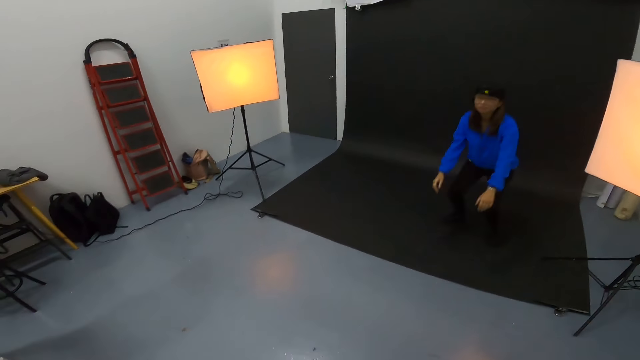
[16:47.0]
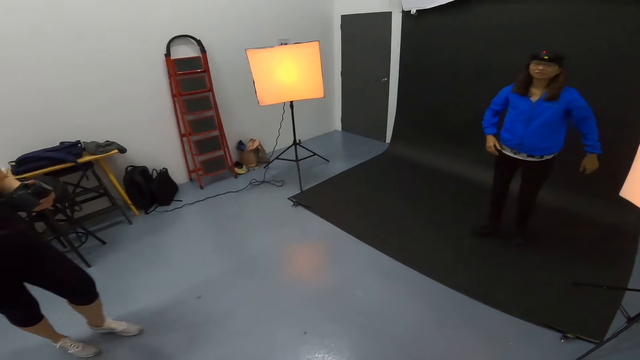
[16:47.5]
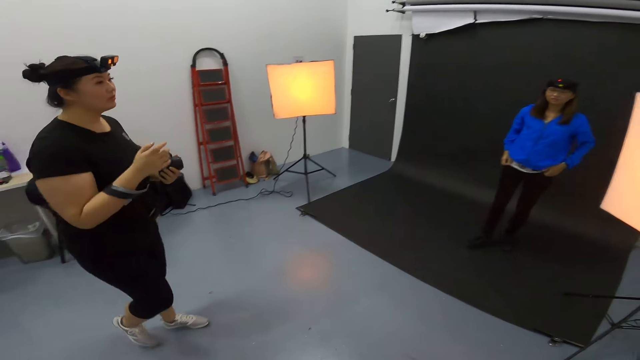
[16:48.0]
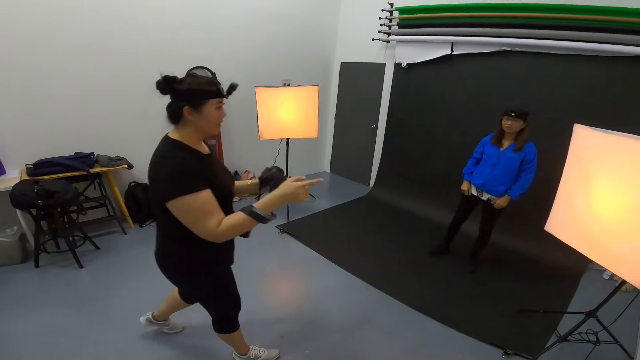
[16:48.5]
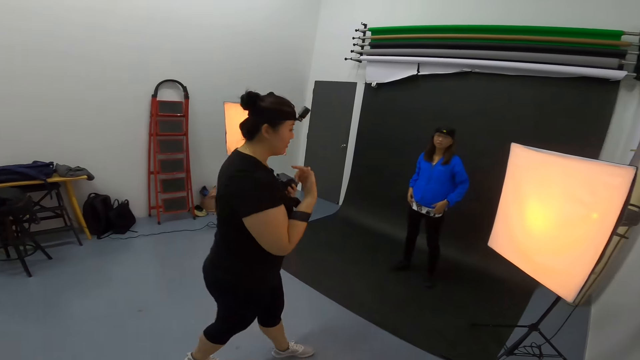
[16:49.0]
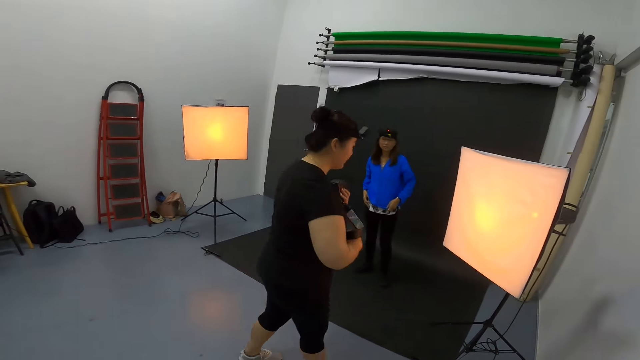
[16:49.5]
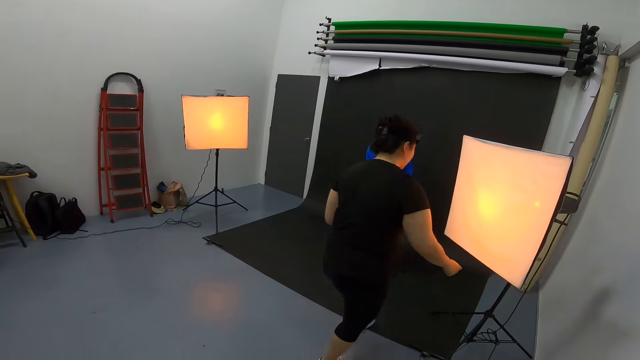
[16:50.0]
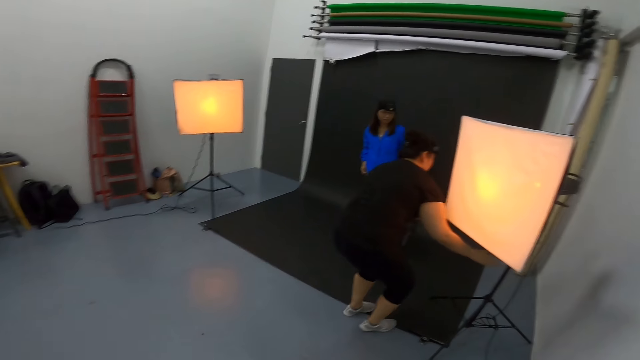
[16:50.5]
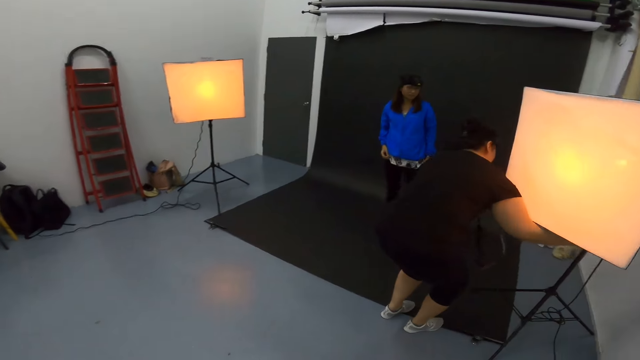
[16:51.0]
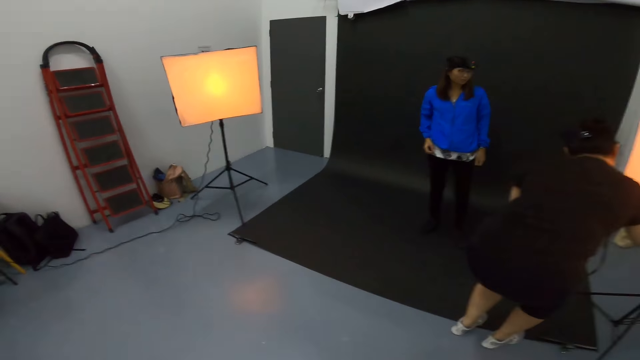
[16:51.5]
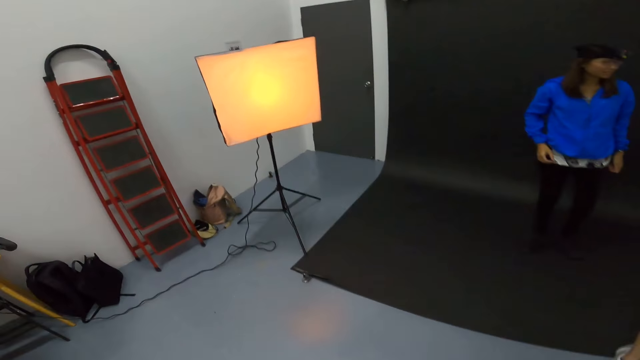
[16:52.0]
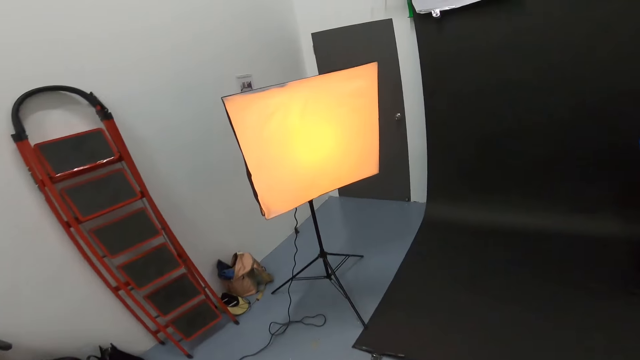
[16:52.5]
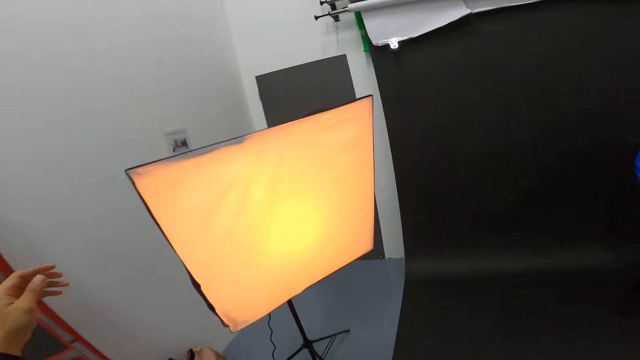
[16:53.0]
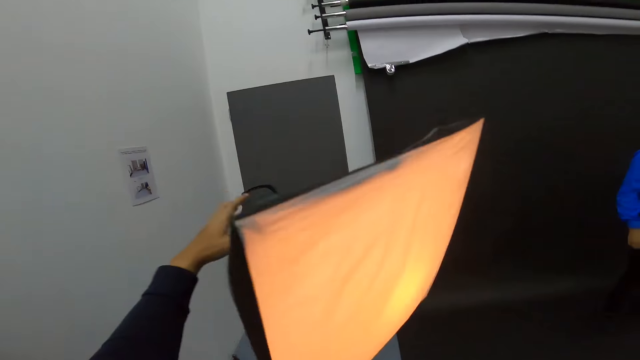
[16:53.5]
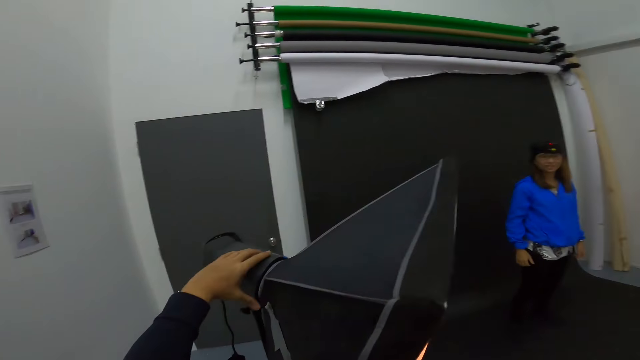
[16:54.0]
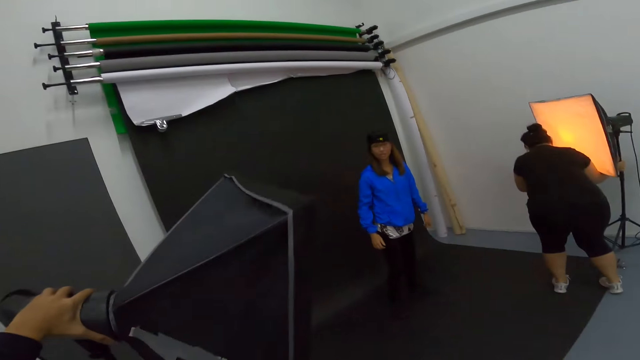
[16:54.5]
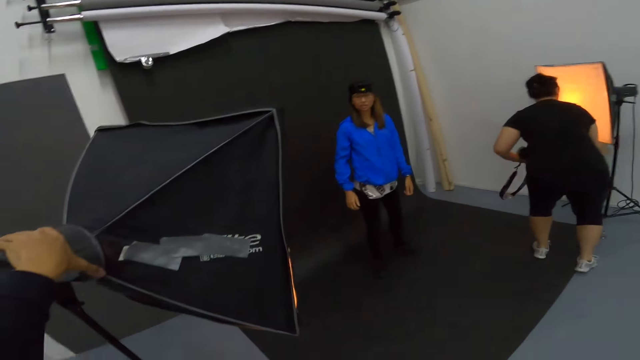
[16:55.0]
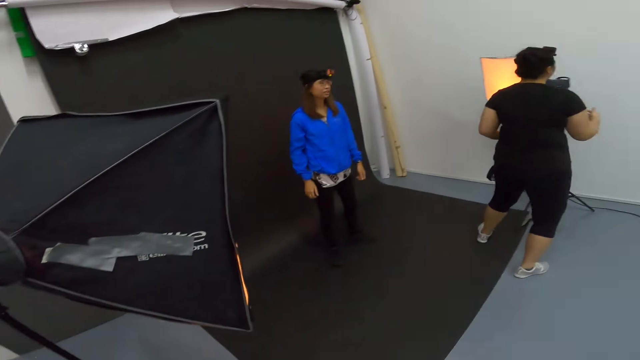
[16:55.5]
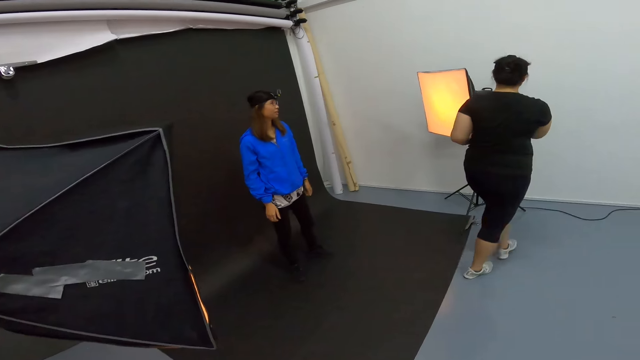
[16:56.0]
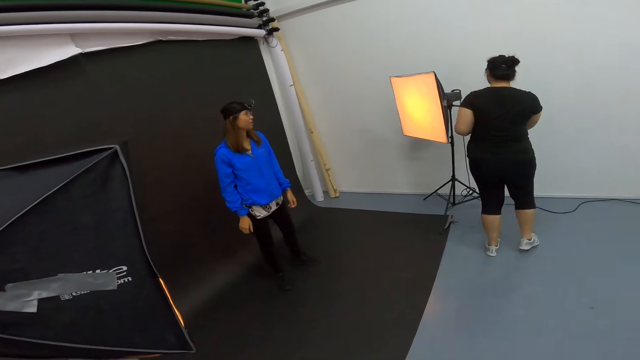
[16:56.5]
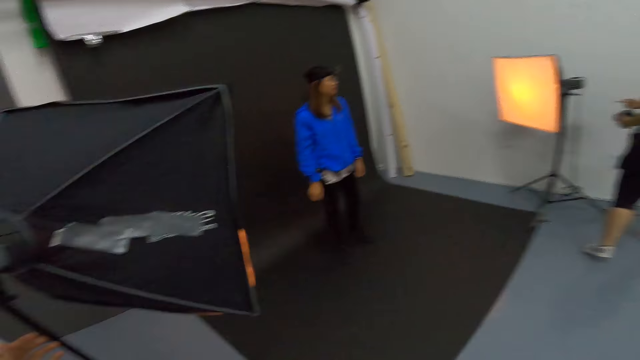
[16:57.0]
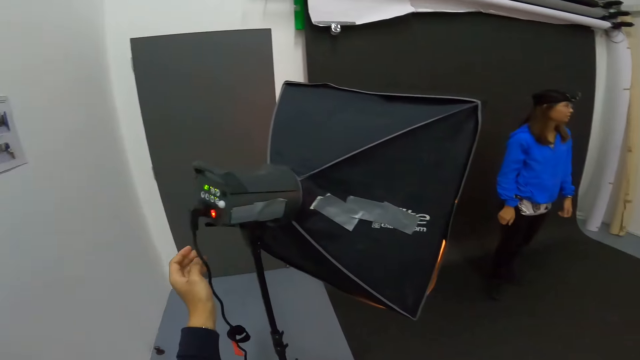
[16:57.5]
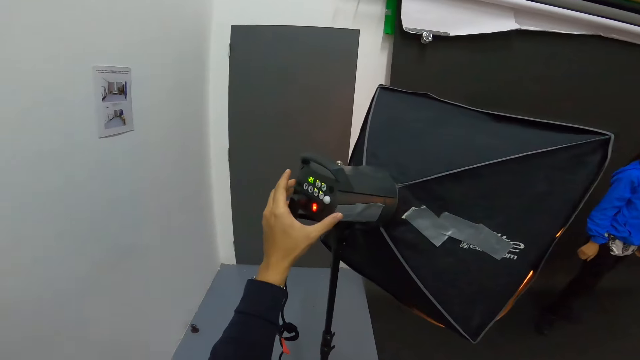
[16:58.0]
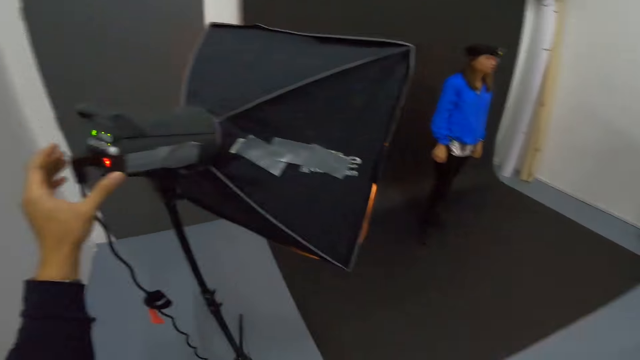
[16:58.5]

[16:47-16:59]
A woman adjusts the studio lights. The woman touches the studio light handle. The camera wearer adjusts the studio lights as they converse with the woman and a man.

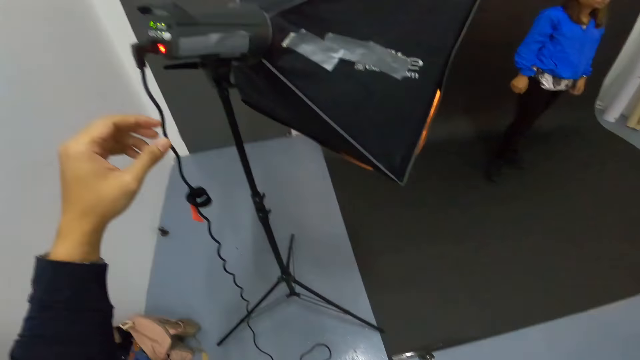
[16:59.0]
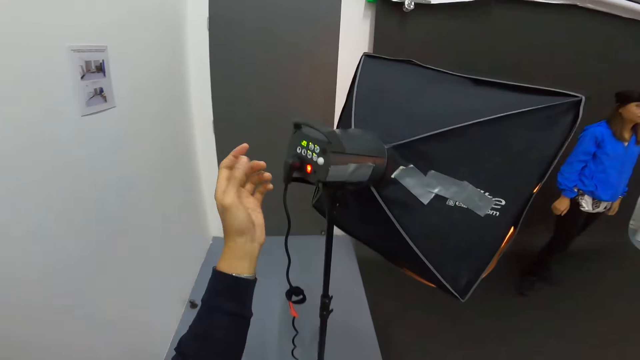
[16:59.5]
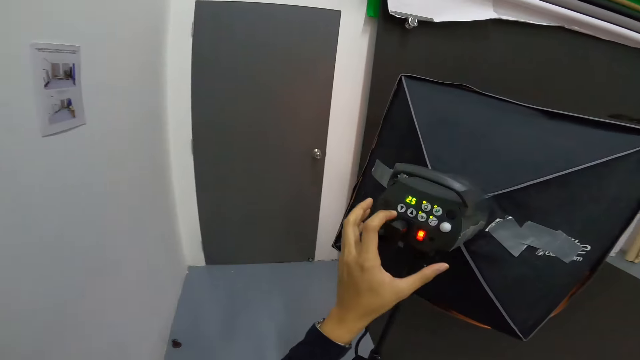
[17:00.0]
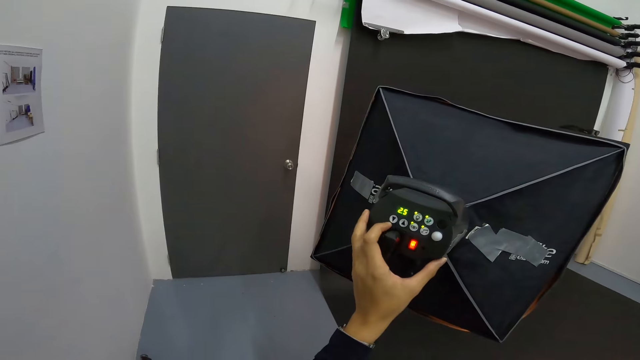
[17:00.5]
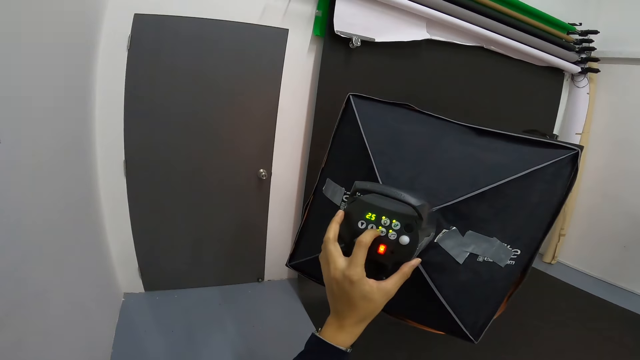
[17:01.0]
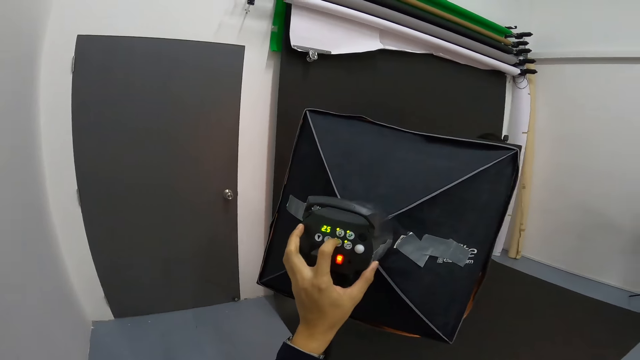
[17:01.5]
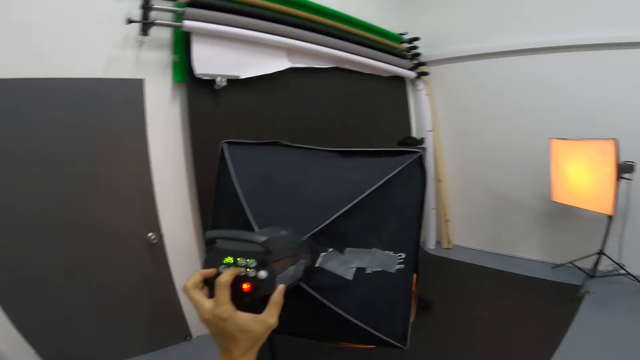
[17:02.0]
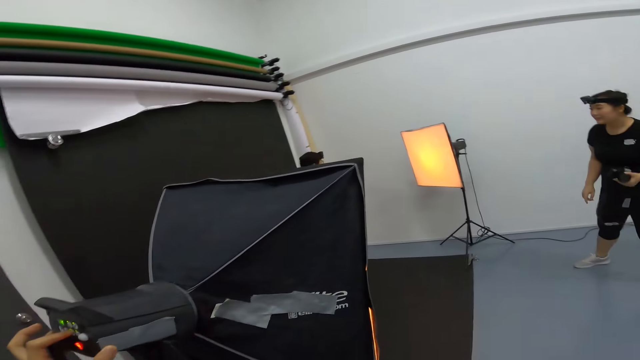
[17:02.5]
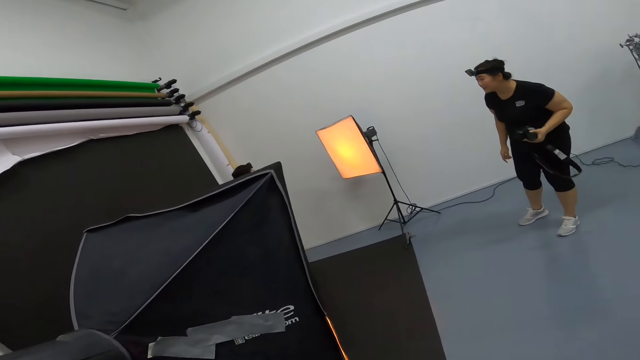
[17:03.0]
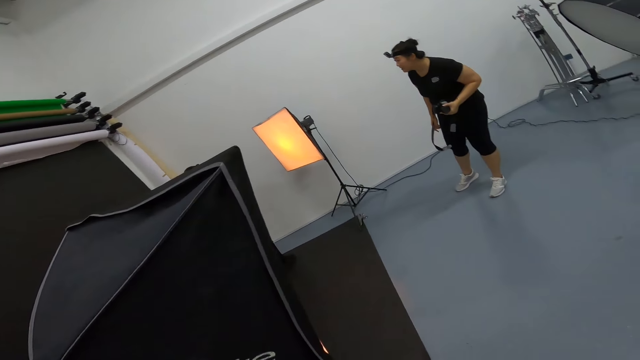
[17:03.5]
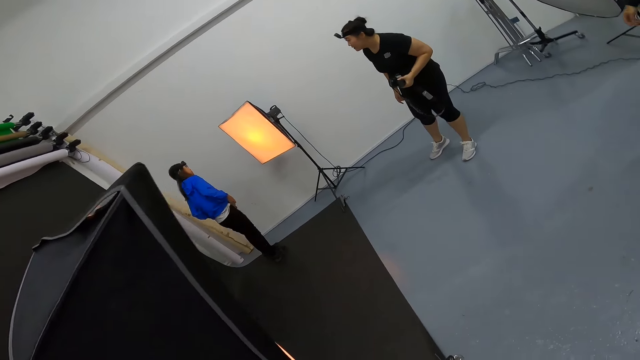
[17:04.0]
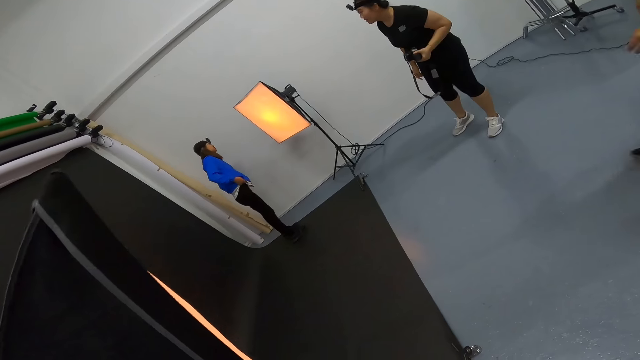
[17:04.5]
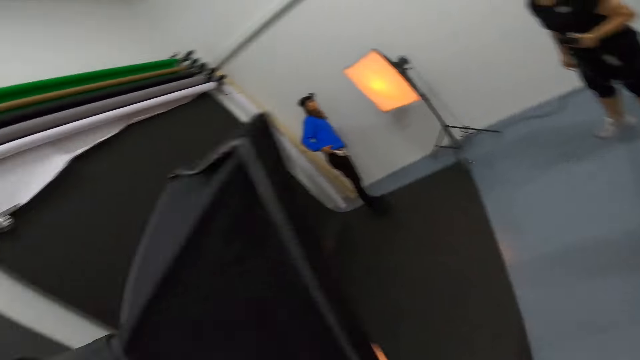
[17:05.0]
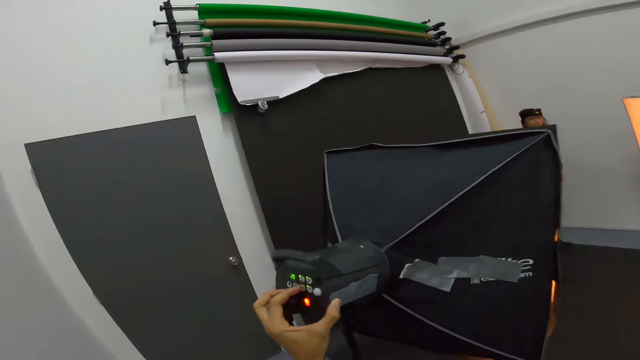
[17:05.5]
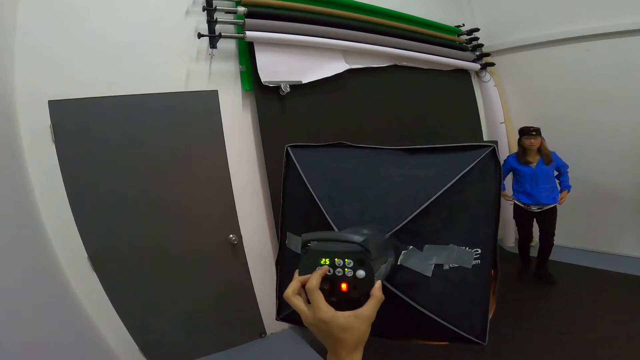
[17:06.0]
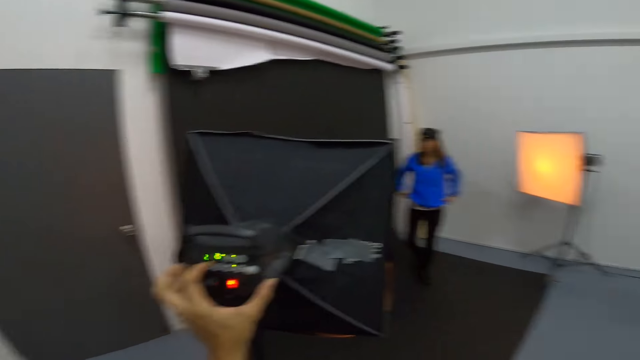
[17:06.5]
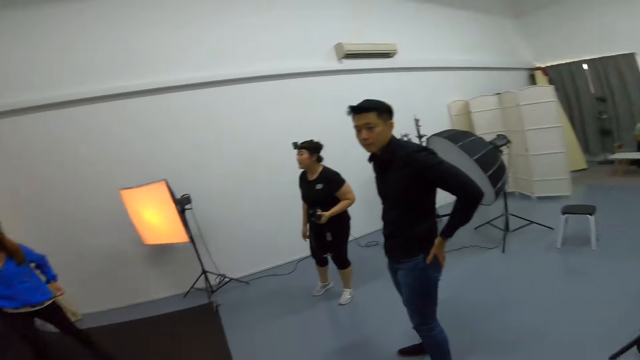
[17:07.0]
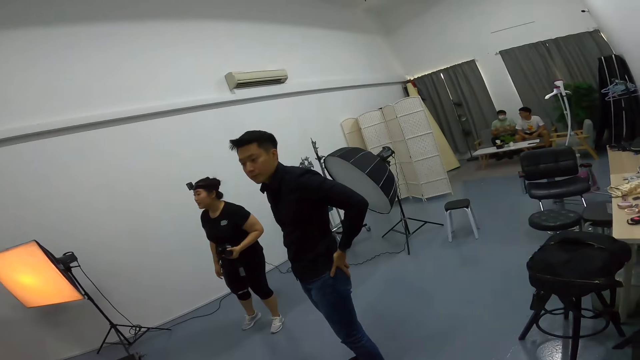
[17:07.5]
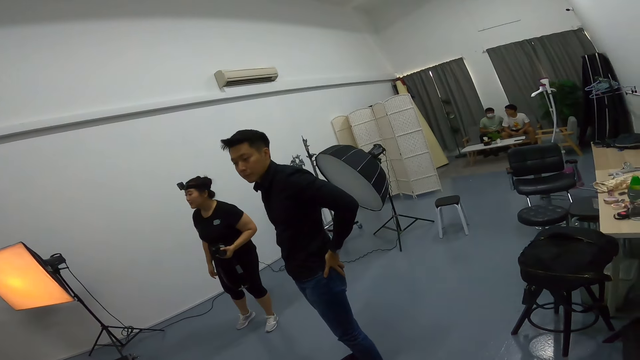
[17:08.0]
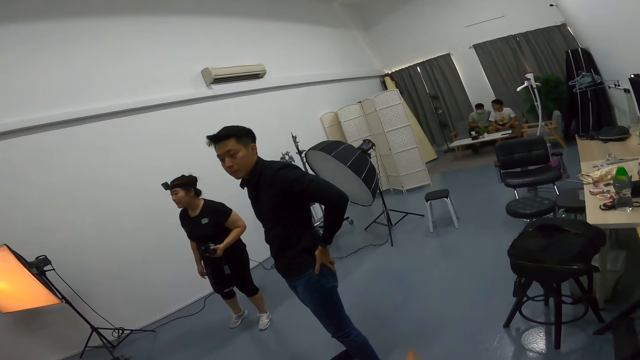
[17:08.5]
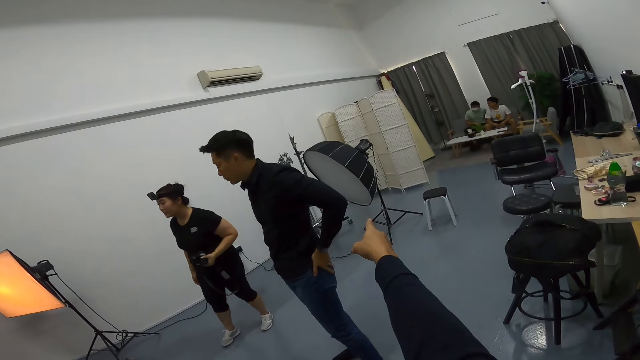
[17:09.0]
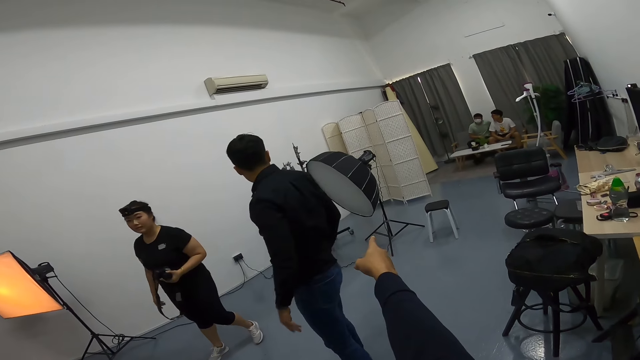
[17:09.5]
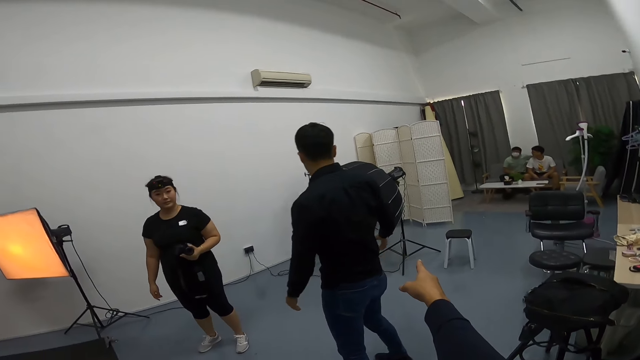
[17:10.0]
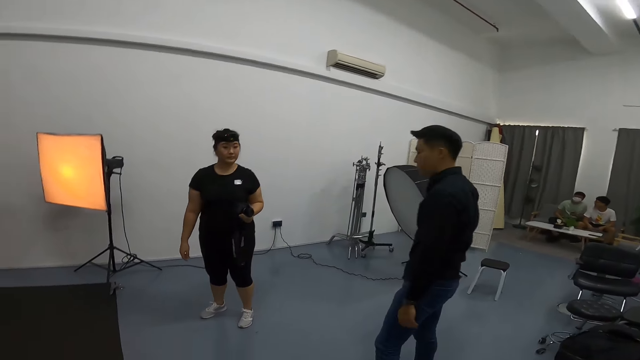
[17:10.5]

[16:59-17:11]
The camera wearer presses buttons on the studio light. They turn the studio light. They point the studio umbrella at the direction of a man and a woman.
